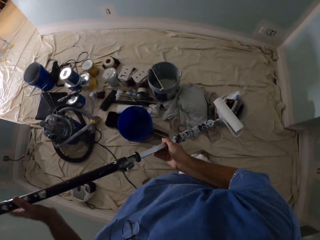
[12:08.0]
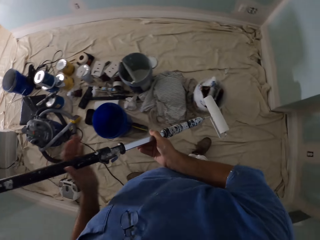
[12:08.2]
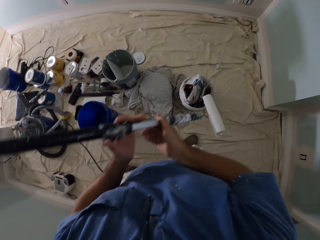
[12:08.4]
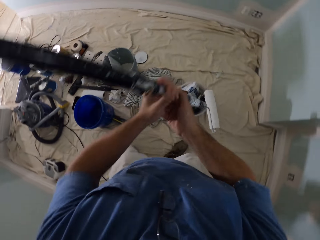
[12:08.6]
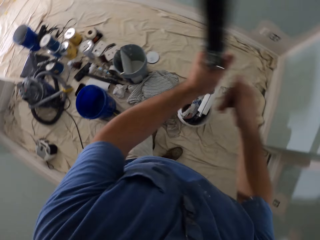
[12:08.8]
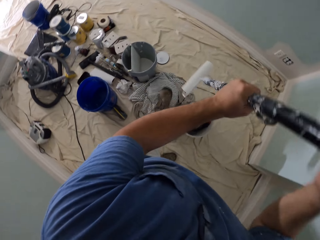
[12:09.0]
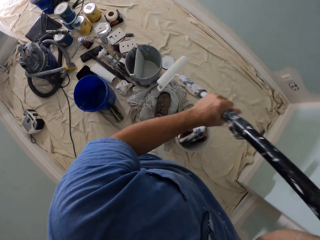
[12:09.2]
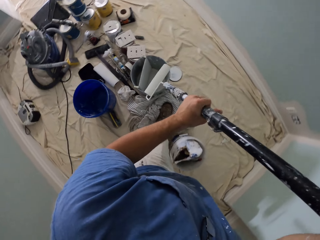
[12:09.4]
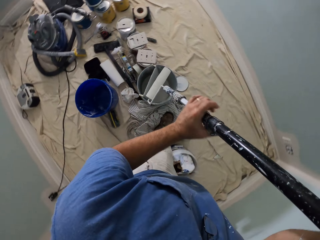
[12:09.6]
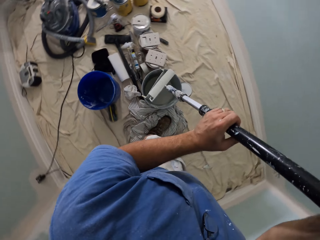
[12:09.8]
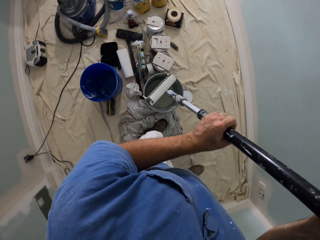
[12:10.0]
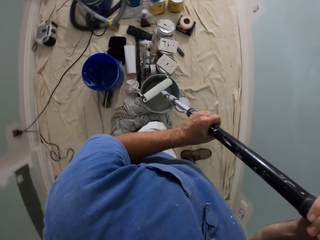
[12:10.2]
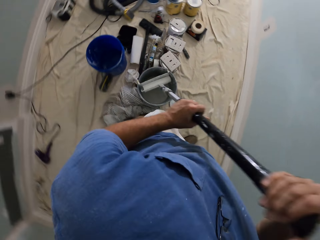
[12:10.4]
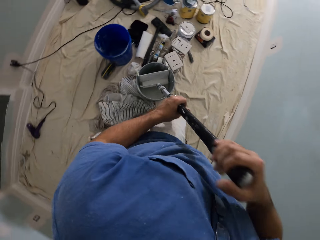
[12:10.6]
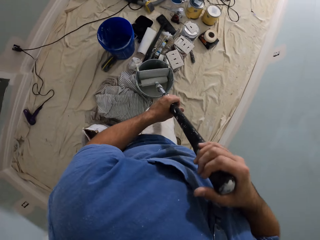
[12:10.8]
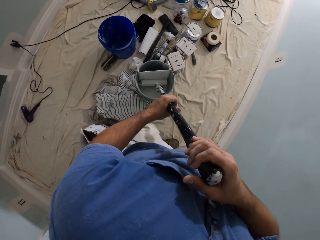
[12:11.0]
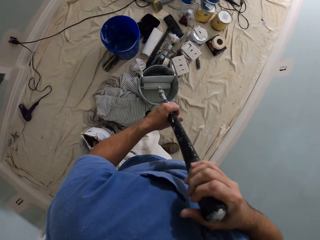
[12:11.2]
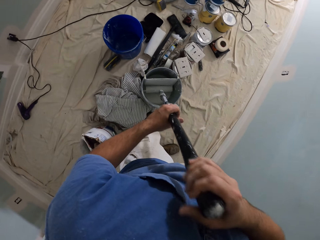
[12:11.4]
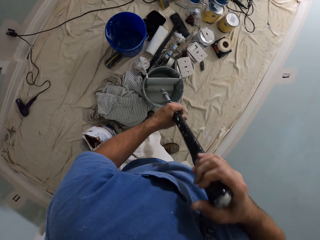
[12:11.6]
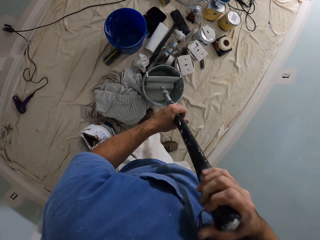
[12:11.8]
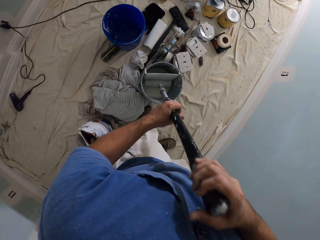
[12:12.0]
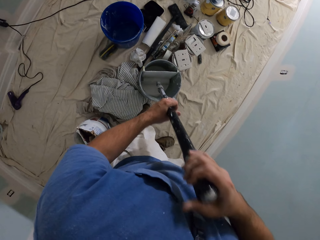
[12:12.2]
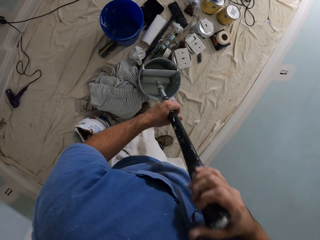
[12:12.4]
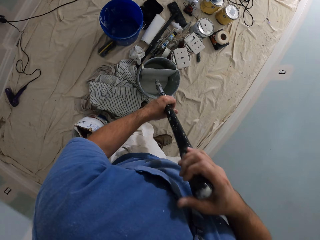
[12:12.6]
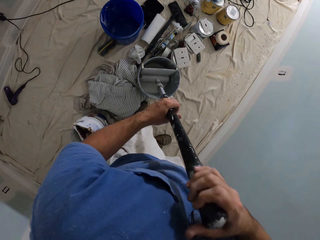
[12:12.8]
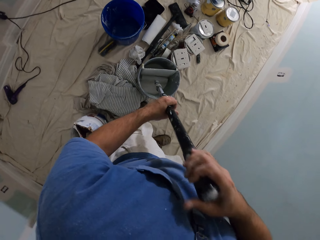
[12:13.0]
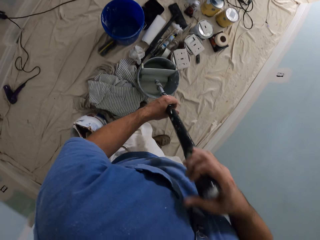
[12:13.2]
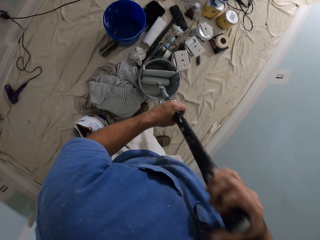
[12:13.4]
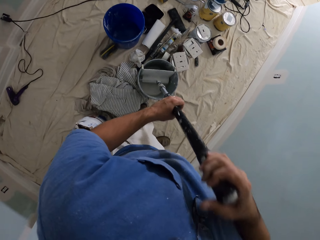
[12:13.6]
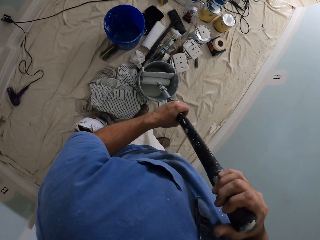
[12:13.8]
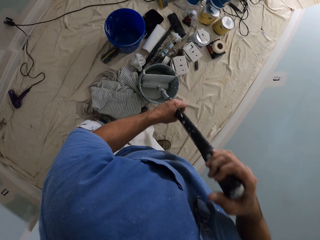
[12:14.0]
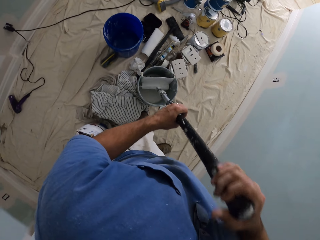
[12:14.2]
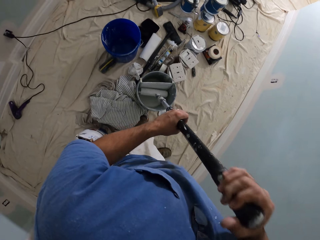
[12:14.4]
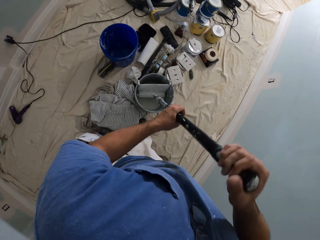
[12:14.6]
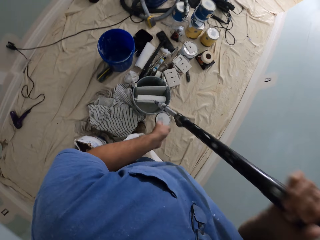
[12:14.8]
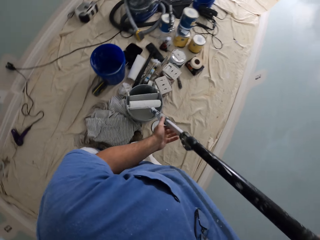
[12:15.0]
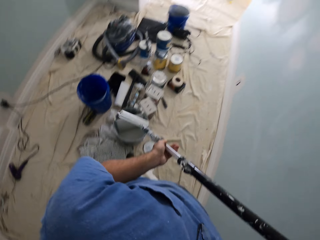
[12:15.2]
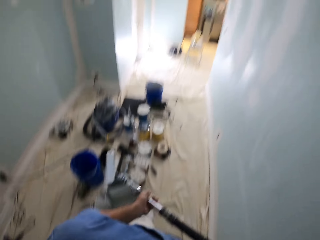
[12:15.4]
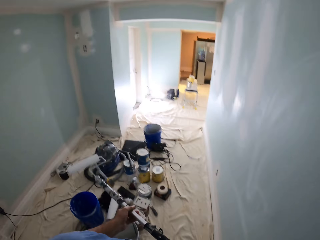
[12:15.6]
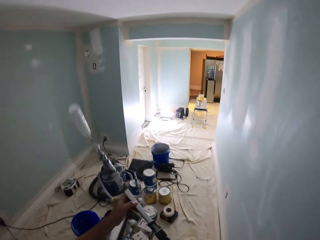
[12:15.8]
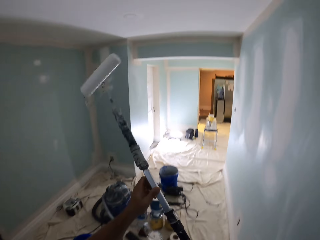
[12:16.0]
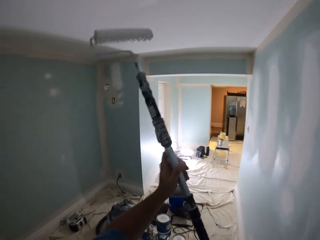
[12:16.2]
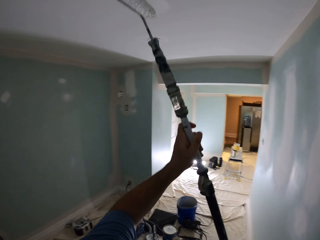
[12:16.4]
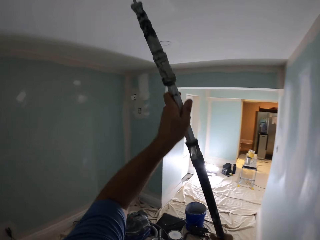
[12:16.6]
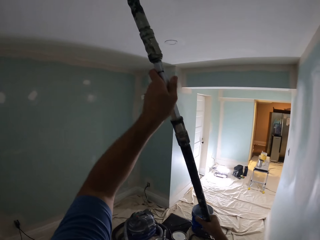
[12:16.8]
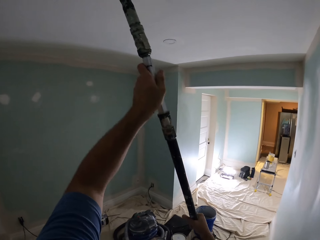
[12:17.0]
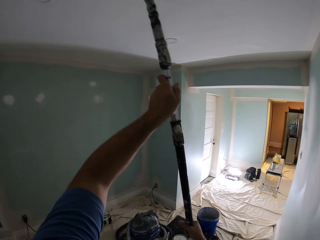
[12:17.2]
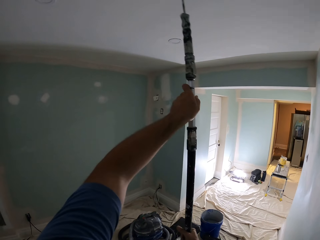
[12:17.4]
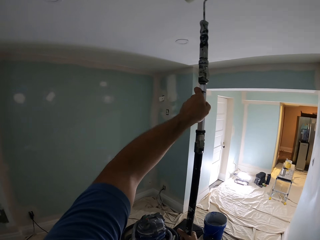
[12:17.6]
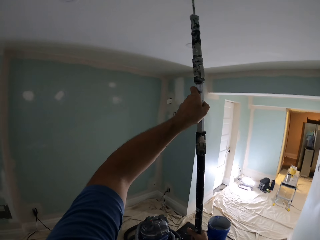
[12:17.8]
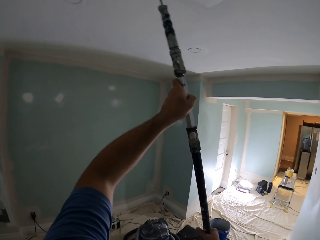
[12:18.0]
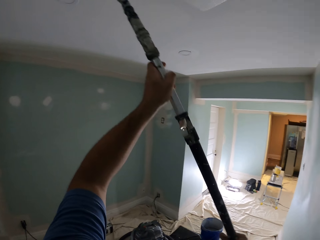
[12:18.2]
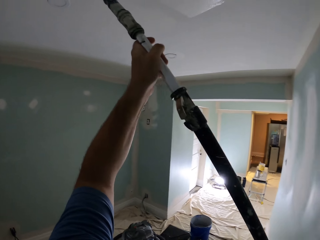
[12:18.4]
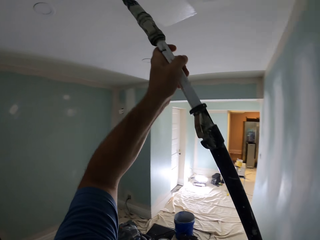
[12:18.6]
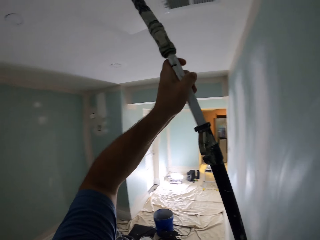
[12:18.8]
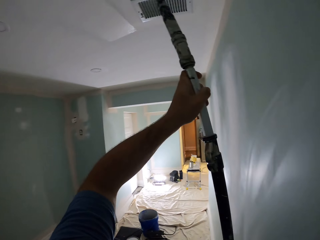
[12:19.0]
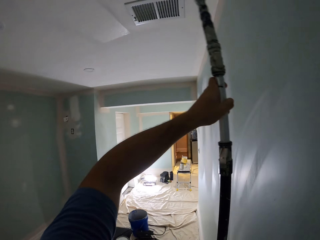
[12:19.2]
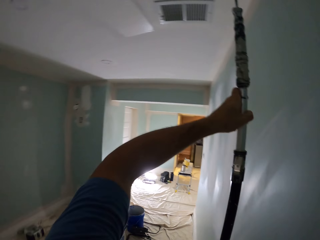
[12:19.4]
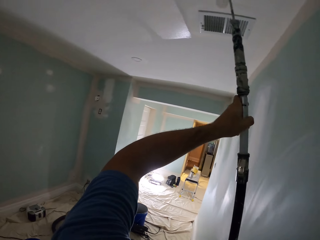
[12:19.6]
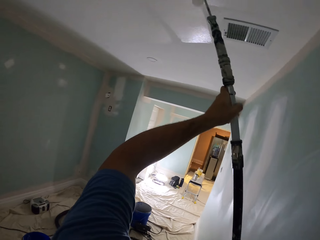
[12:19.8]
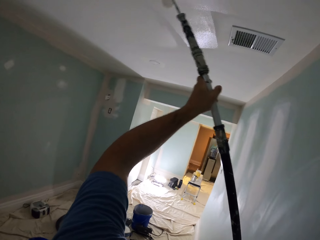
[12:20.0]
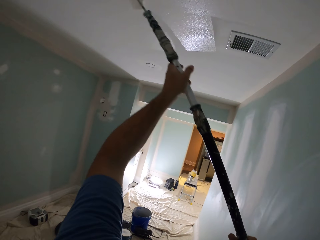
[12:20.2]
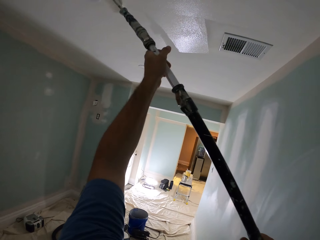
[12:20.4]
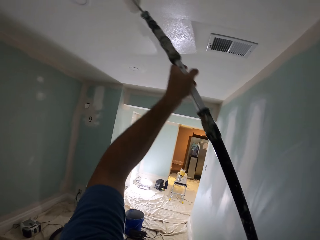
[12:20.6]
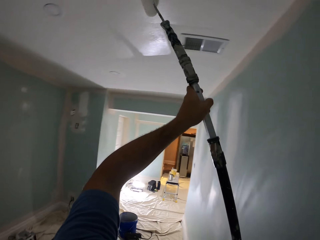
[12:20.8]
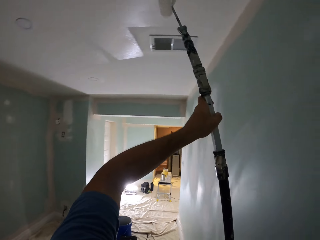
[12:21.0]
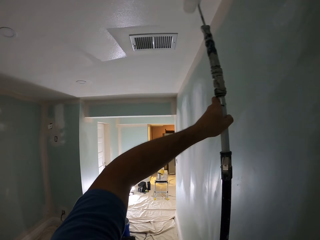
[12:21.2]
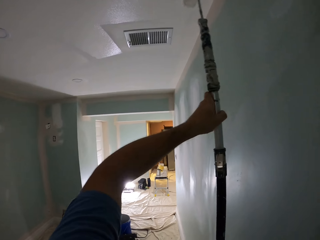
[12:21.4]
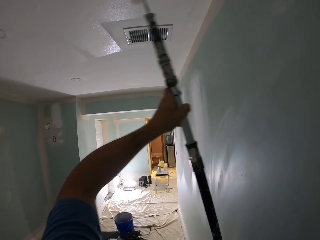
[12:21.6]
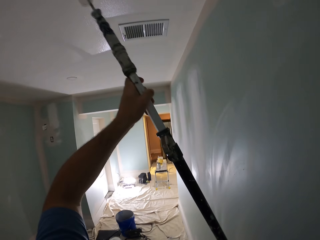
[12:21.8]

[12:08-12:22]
The camera wearer dips the paint roller in the bucket of paint. They paint the ceiling with the paint roller.

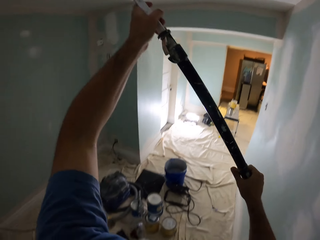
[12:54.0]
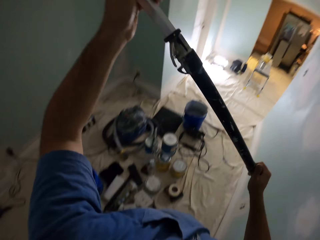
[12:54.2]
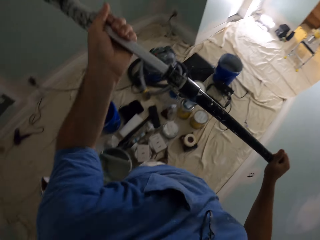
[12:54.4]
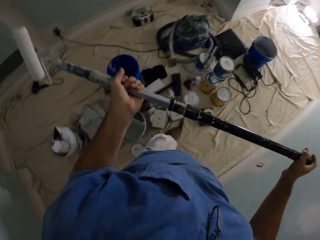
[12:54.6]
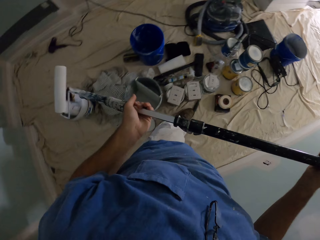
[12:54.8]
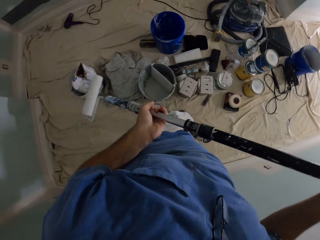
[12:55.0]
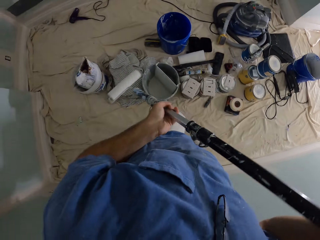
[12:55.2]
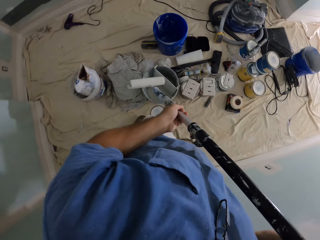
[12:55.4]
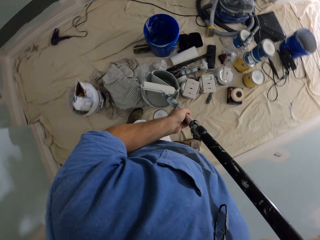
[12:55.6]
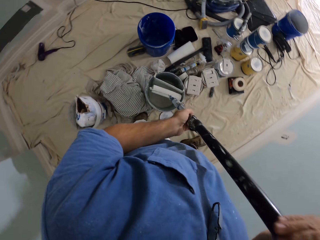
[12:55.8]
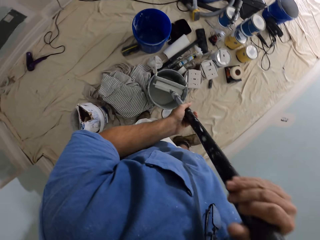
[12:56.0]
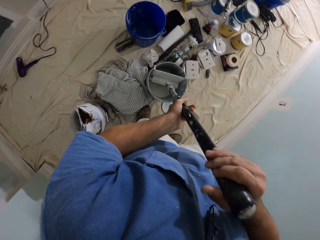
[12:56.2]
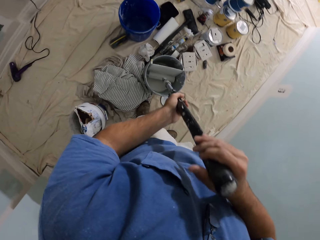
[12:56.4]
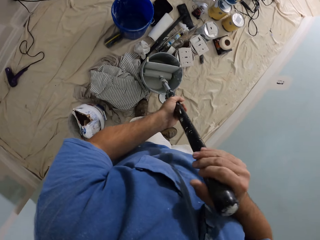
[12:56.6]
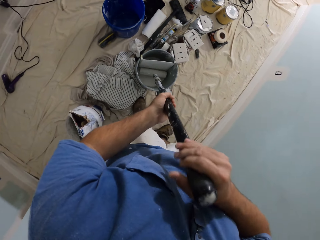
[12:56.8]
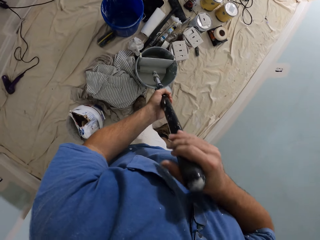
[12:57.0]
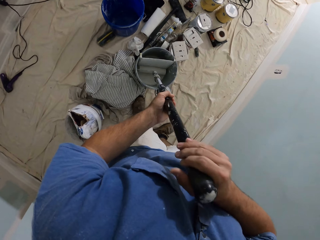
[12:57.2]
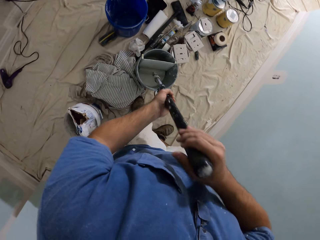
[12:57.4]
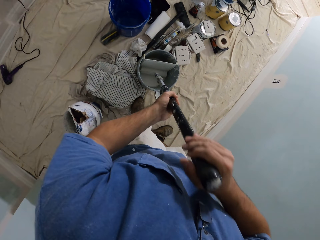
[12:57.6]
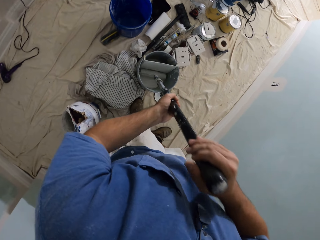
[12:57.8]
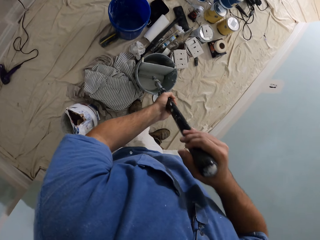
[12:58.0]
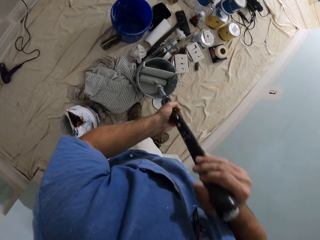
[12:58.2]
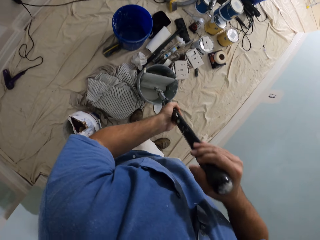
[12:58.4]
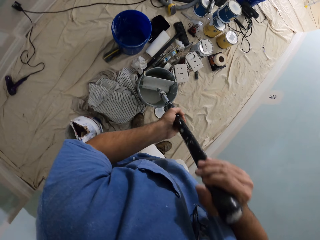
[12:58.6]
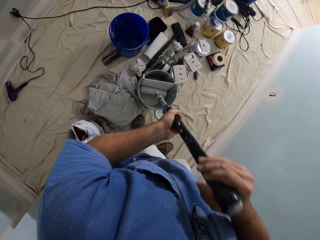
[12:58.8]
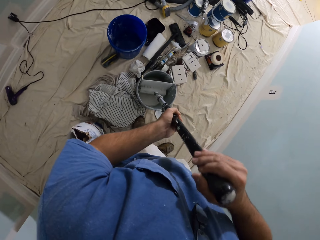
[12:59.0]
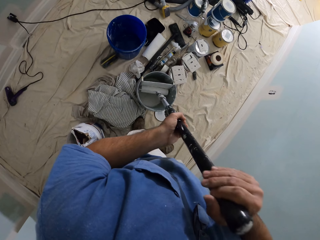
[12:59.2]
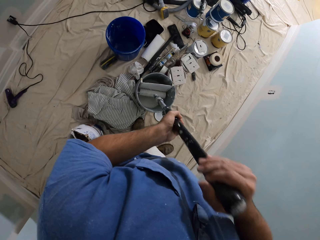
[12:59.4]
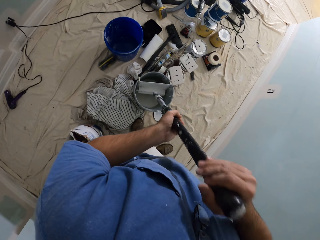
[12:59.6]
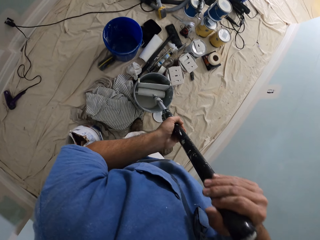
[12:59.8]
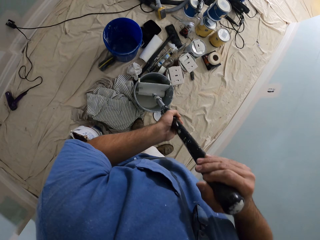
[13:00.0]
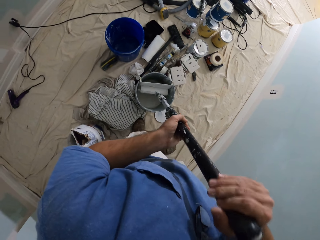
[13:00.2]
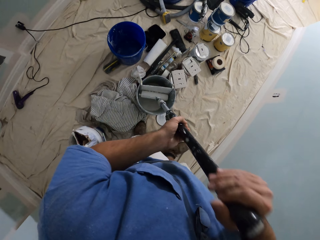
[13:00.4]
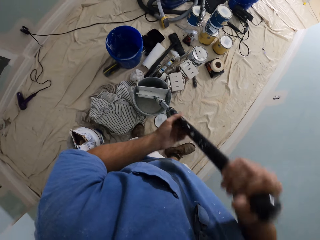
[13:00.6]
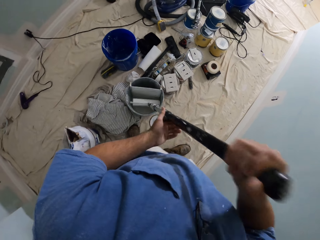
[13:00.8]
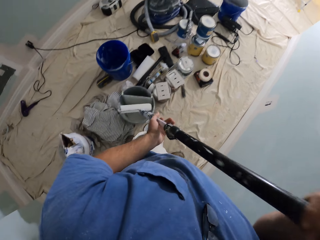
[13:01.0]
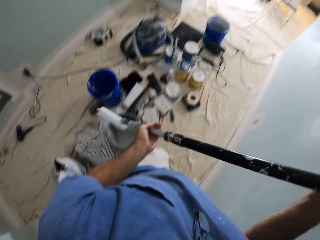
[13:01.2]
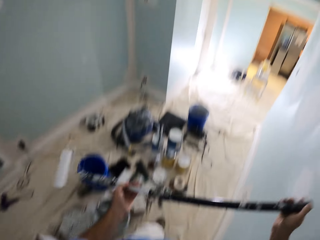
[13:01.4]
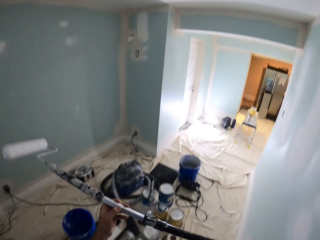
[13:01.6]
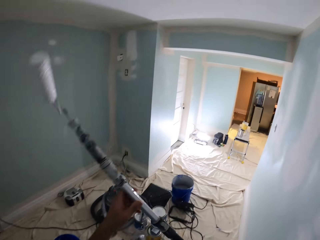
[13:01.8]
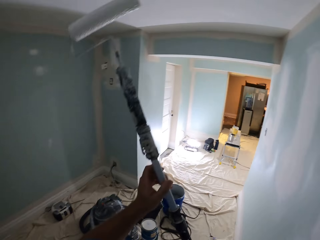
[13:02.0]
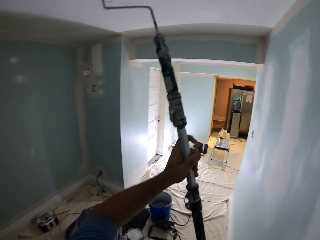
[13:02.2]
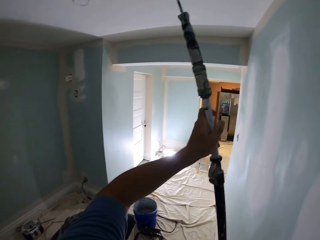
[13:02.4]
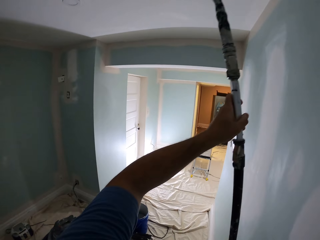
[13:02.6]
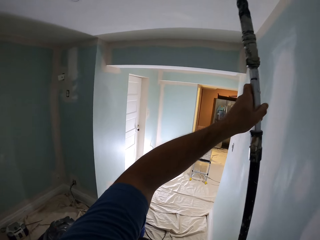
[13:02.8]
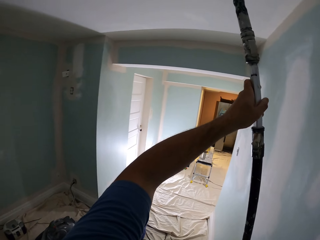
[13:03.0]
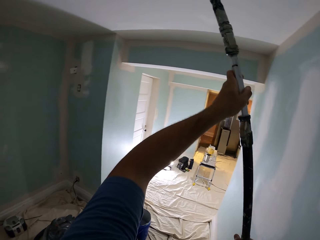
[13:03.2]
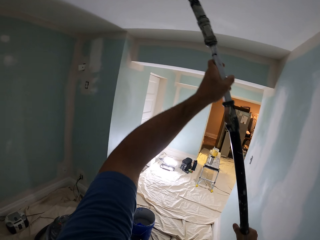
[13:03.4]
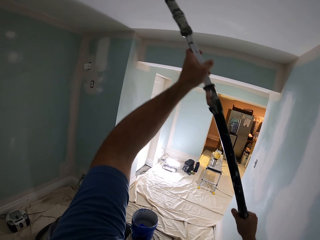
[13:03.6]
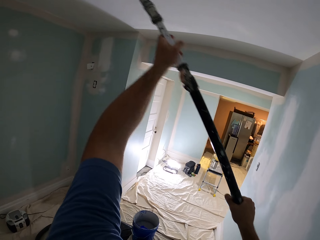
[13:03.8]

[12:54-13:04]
The camera wearer dips the paint roller in the bucket of paint. They paint the ceiling with the paint roller.
